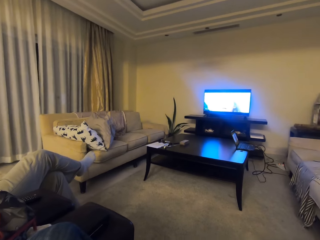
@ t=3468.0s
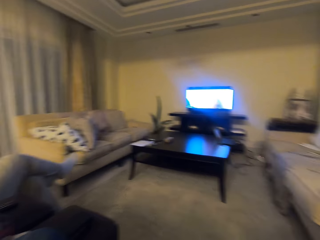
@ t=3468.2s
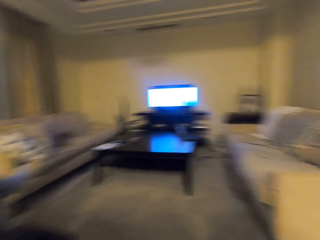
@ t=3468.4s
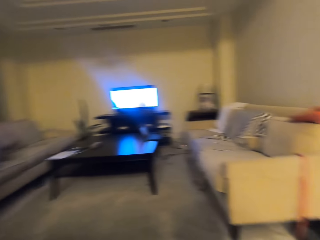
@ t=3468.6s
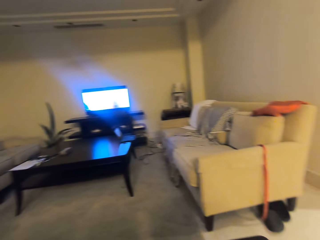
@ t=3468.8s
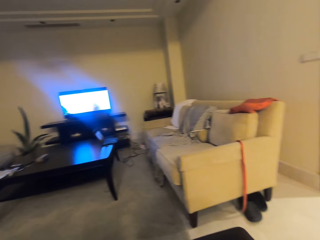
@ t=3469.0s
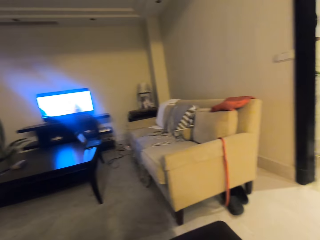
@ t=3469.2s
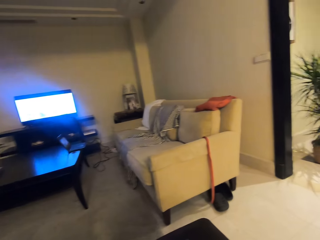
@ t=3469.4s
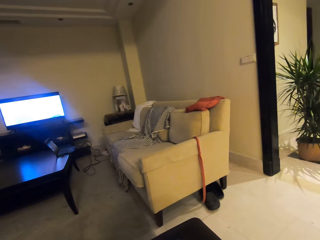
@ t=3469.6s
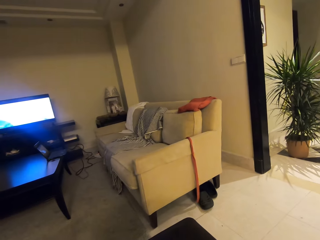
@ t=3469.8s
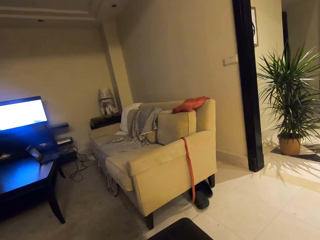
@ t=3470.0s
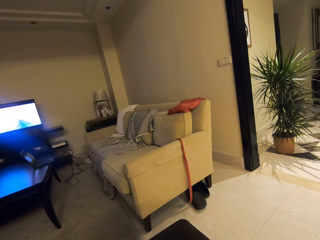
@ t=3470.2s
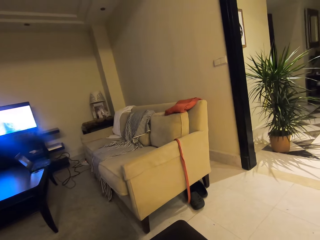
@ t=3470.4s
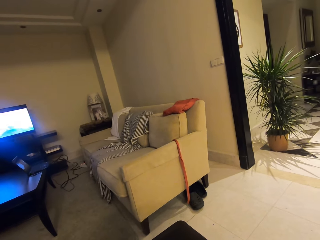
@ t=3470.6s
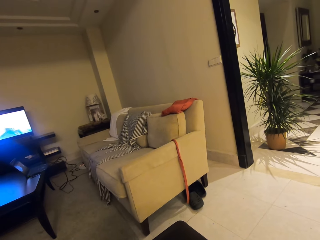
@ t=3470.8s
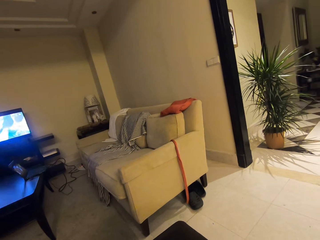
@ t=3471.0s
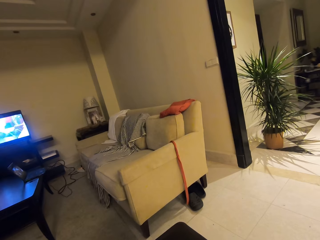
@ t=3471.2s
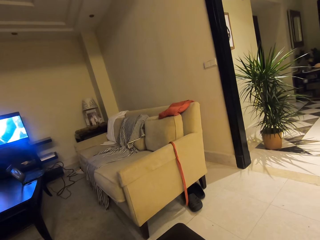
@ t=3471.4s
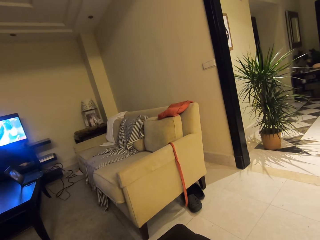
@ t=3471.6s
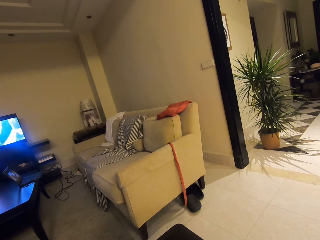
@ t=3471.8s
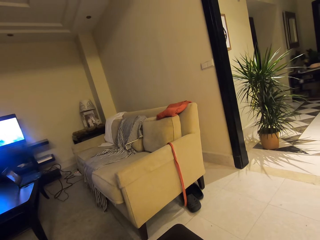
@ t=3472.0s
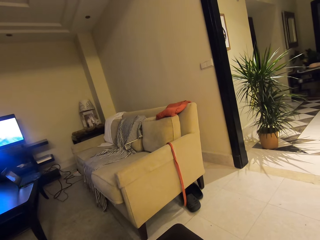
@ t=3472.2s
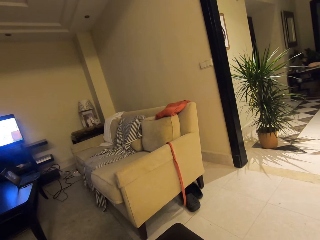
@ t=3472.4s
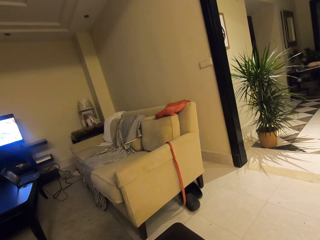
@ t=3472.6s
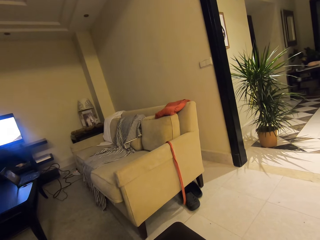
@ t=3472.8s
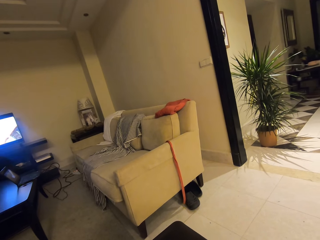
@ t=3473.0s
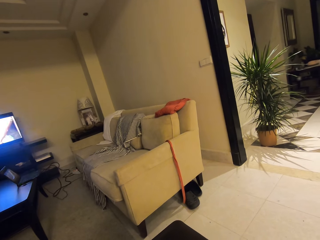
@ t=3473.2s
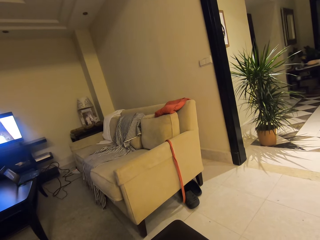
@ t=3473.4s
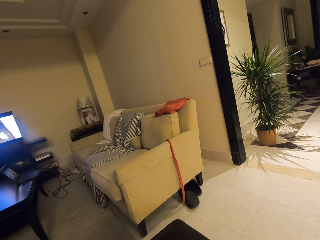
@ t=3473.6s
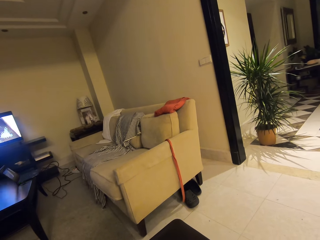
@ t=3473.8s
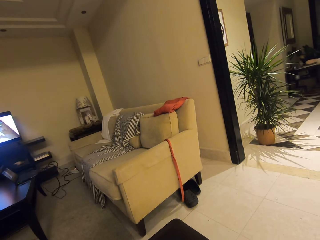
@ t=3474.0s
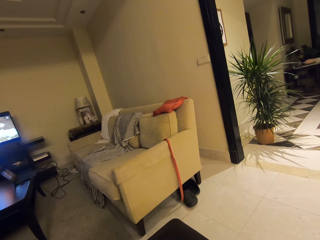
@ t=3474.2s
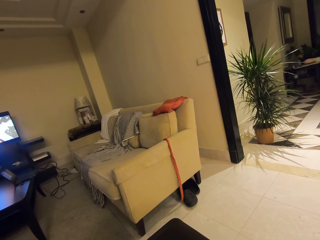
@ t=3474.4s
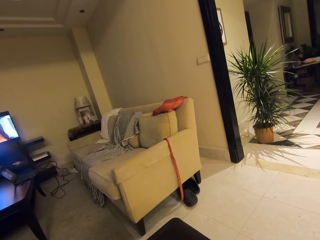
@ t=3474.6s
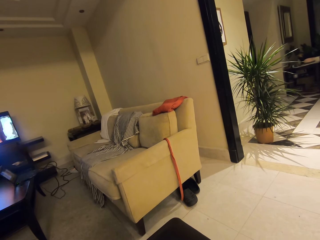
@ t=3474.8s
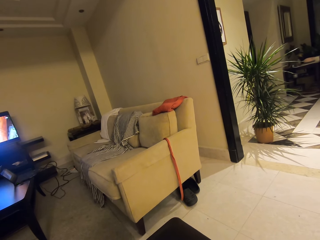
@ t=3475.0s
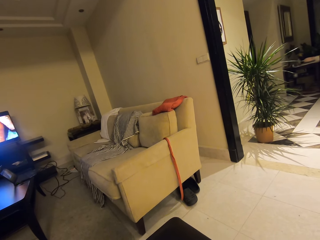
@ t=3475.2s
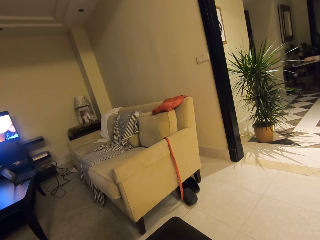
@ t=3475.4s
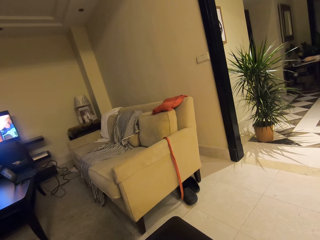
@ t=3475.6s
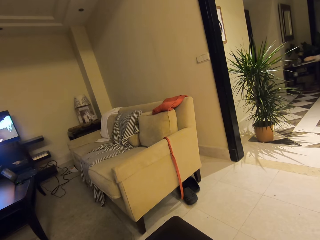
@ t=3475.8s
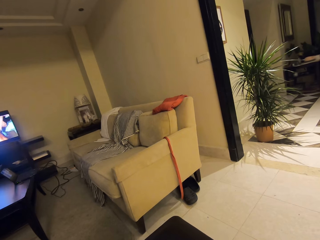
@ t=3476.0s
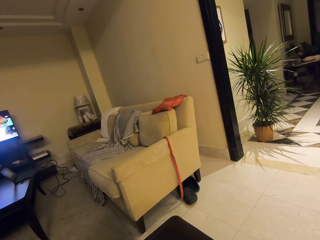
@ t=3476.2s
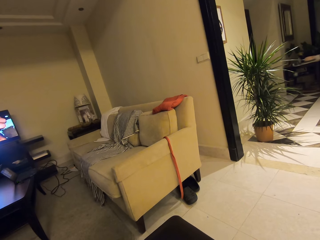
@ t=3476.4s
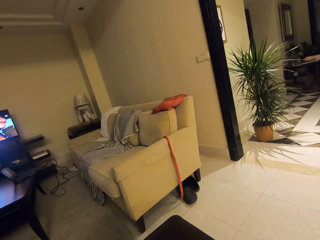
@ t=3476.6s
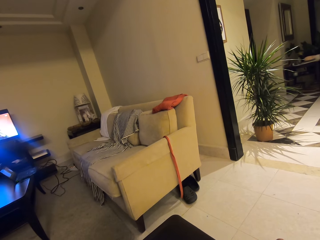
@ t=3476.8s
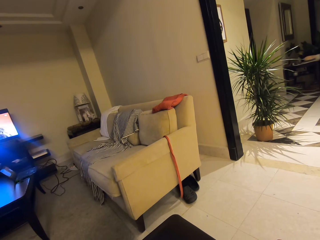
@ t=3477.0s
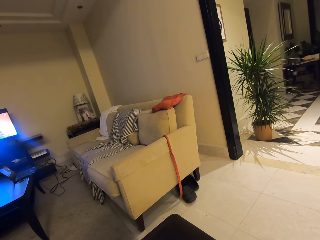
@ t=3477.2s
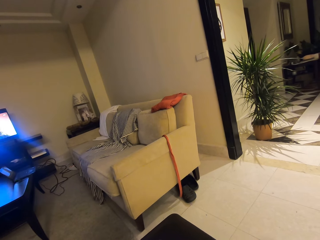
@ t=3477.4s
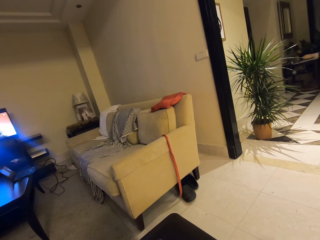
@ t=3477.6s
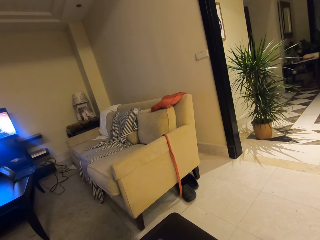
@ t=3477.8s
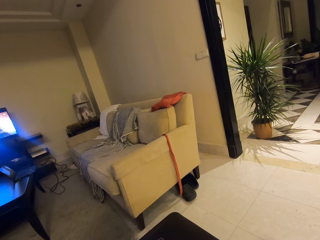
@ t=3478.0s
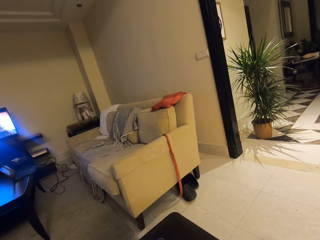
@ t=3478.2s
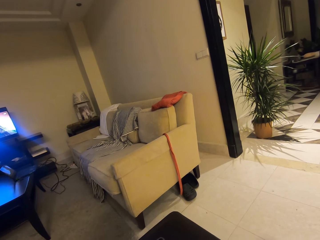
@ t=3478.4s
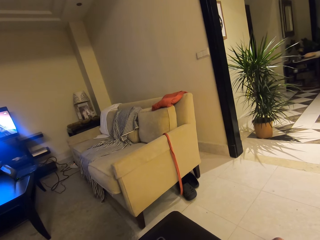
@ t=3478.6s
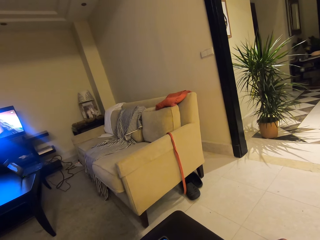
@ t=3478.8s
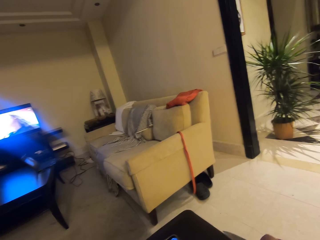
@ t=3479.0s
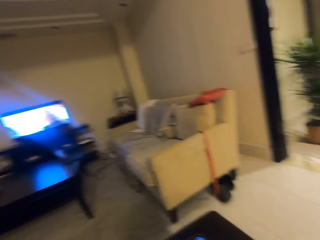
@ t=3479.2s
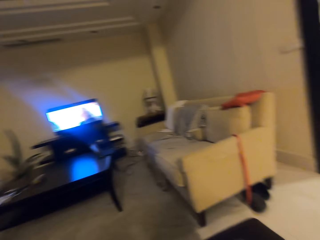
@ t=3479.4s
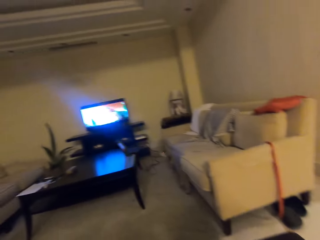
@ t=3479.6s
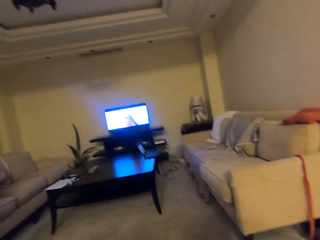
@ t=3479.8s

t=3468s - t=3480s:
The camera wearer looks around.

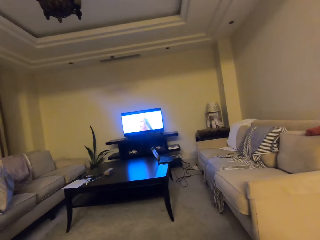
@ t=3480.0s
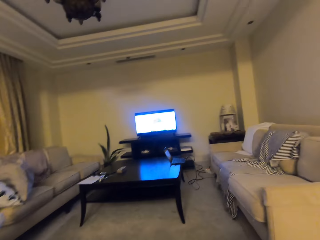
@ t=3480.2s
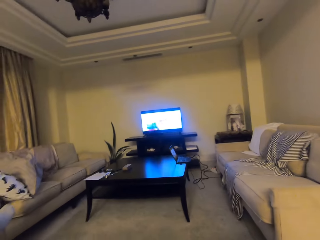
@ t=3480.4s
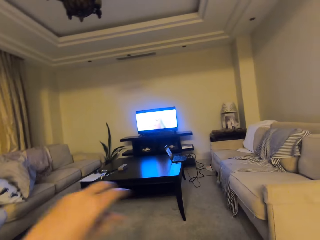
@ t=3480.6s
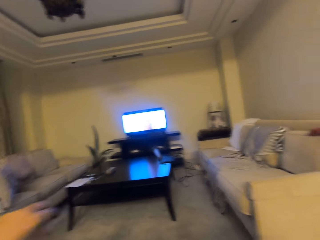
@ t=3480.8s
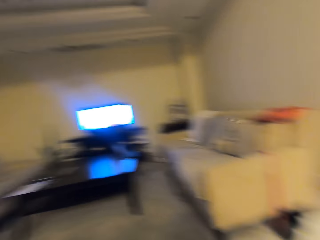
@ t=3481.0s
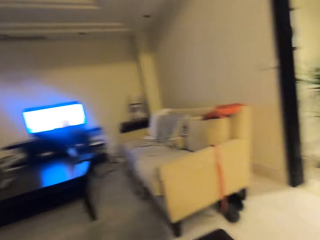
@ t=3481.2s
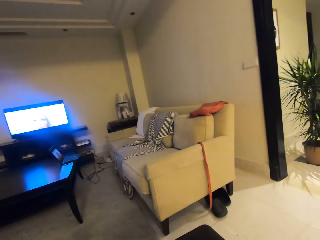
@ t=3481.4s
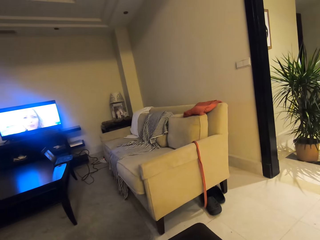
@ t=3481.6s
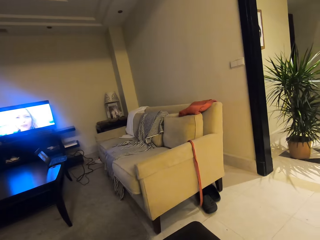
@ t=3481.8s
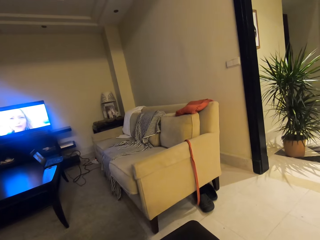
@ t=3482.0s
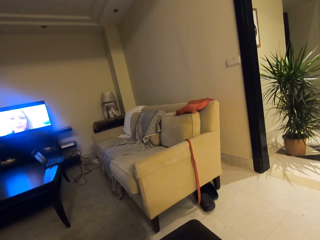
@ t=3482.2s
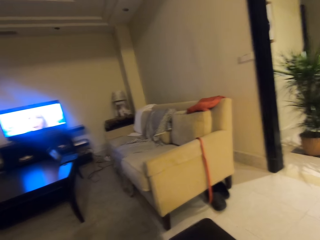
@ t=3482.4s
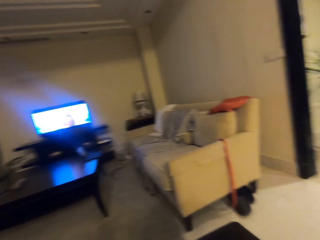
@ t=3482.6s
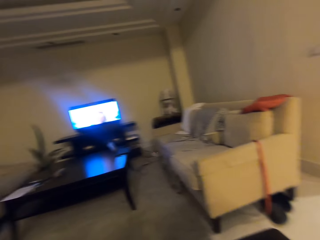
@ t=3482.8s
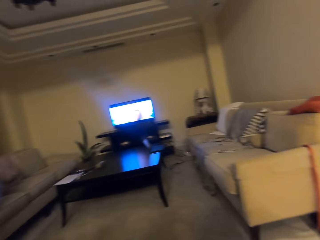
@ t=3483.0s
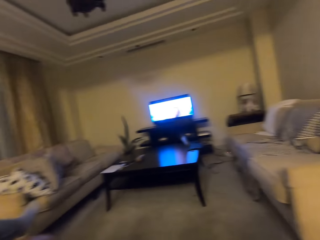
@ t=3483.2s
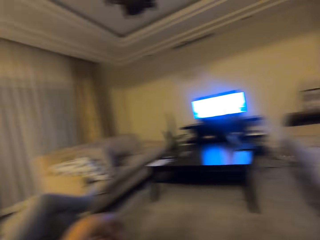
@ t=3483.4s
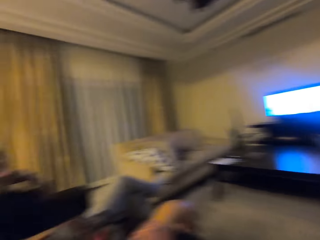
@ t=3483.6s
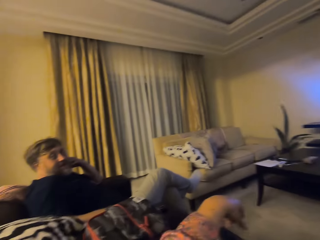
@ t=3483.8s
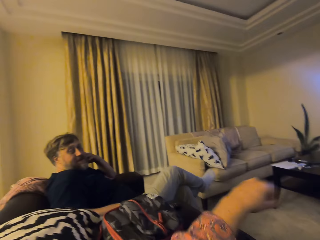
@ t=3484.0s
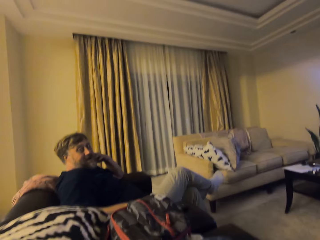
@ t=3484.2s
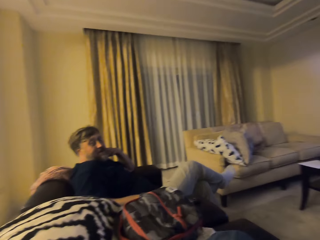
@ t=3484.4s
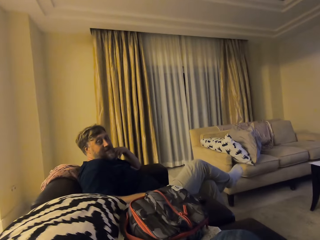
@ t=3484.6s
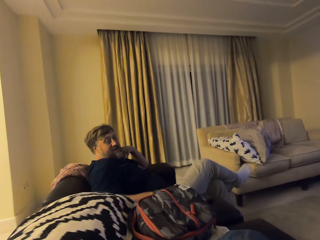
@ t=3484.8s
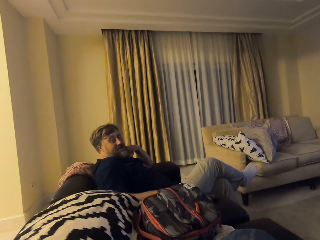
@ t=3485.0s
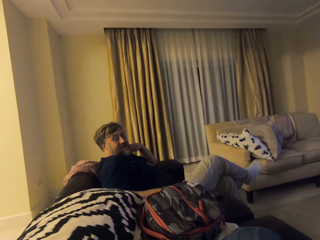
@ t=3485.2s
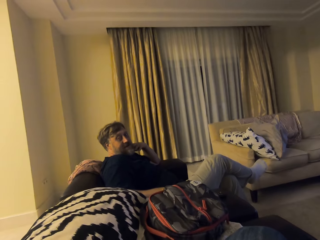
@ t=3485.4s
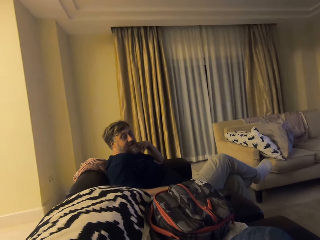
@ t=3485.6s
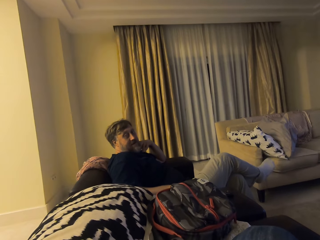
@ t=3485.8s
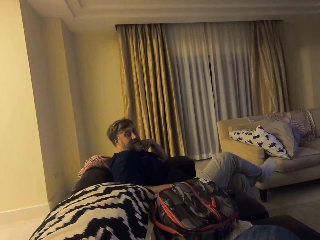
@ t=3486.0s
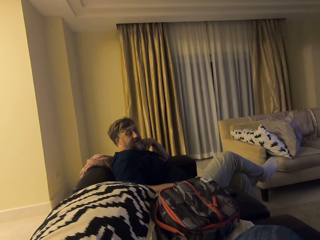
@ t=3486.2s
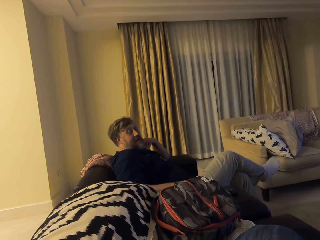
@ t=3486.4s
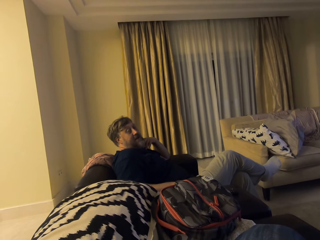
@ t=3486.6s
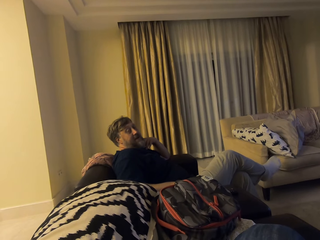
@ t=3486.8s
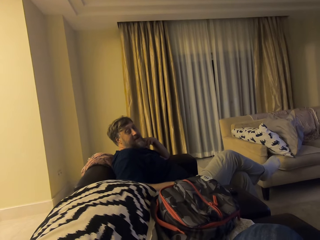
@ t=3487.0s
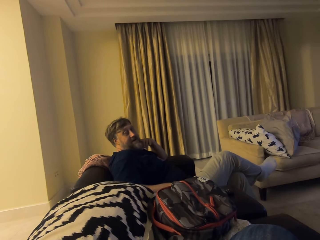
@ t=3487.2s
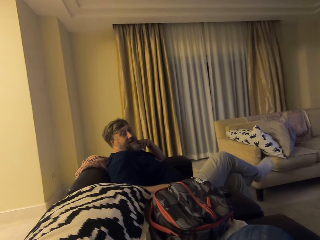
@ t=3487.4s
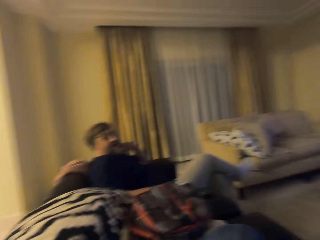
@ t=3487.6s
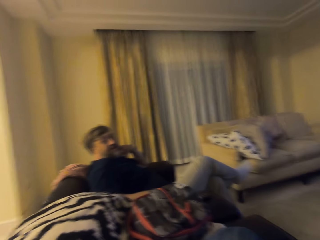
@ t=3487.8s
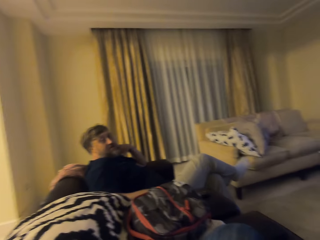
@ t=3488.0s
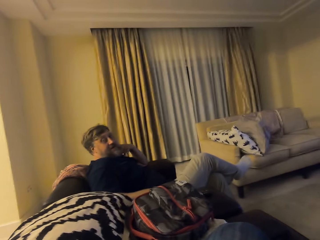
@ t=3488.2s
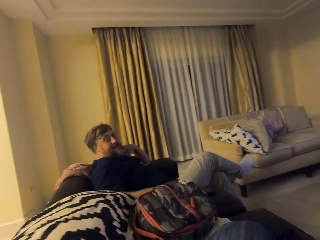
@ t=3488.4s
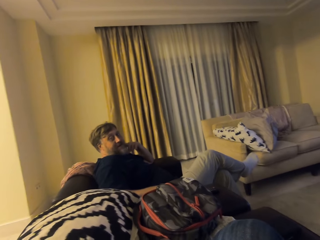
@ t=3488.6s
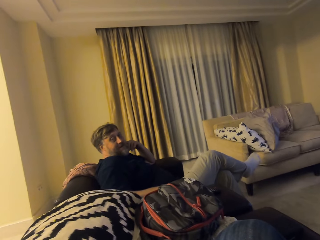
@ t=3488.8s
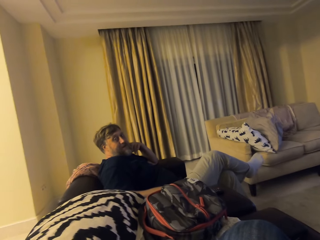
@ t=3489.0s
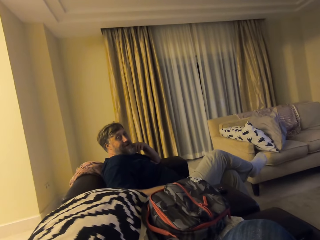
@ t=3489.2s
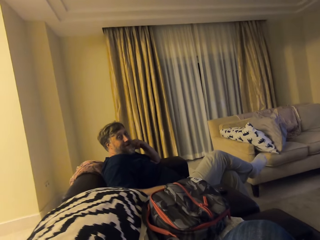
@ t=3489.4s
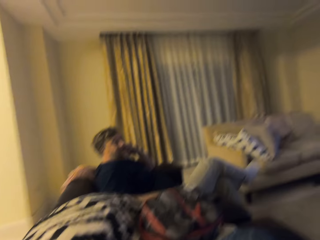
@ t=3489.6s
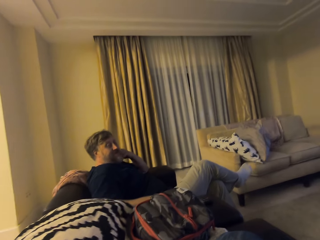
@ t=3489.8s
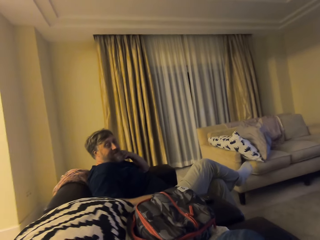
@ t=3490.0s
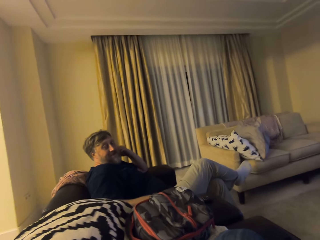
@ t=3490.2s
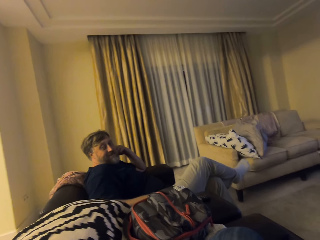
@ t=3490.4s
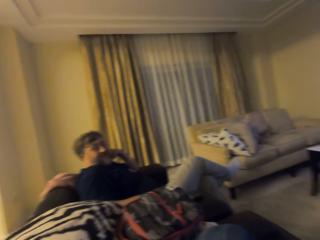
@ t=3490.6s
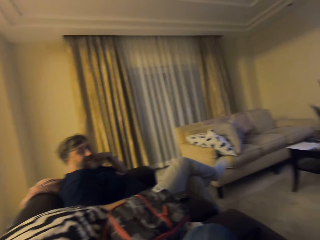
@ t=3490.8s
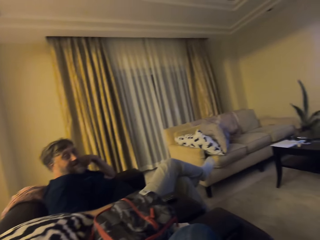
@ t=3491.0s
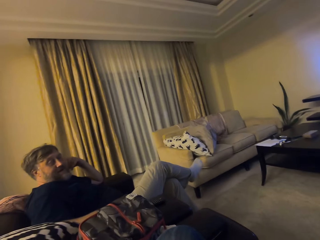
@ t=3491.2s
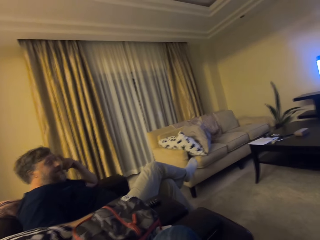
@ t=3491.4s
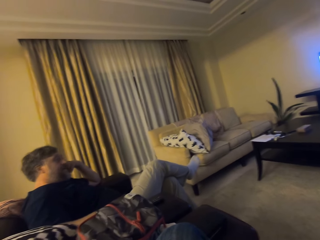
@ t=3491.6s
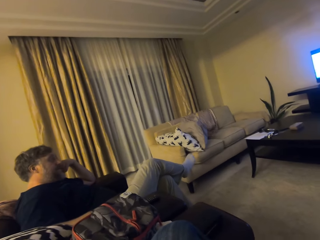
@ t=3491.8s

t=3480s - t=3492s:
The camera wearer looks at a man. The man converses with the camera wearer. The man interacts with the camera wearer.
